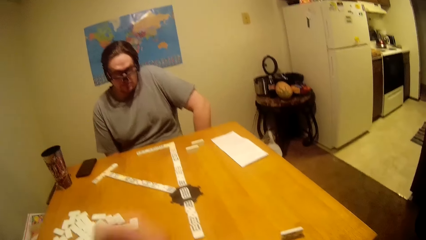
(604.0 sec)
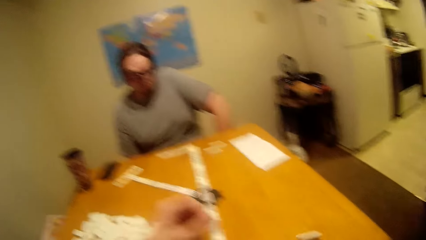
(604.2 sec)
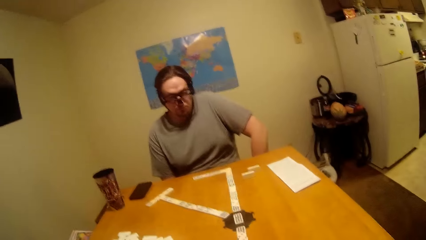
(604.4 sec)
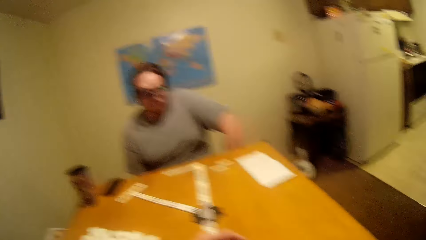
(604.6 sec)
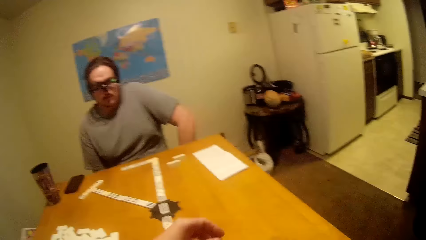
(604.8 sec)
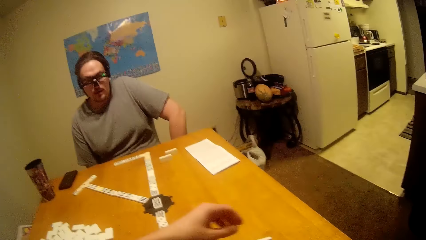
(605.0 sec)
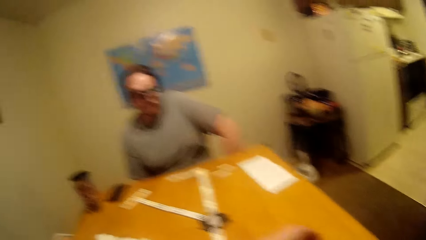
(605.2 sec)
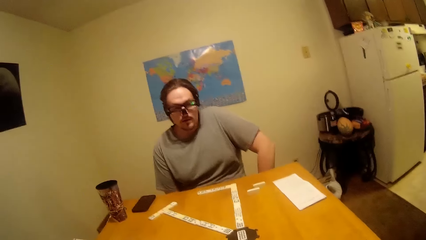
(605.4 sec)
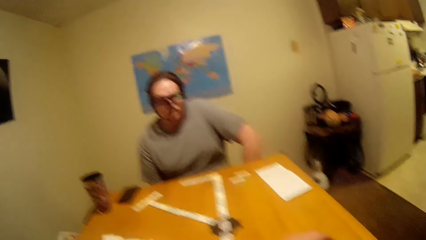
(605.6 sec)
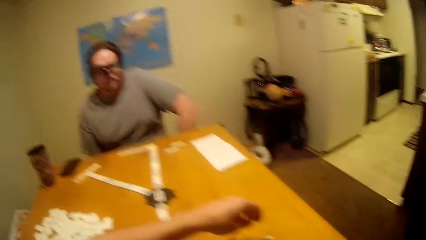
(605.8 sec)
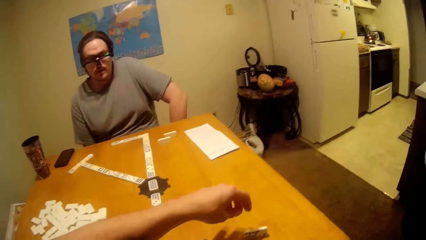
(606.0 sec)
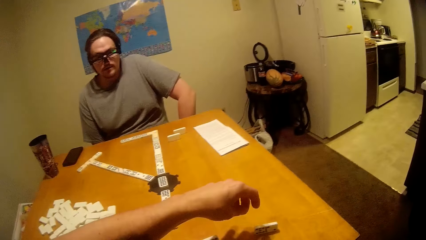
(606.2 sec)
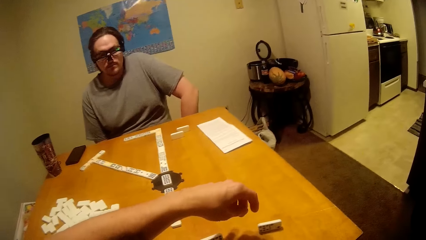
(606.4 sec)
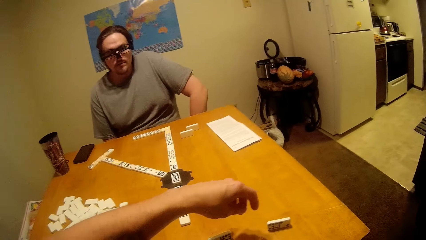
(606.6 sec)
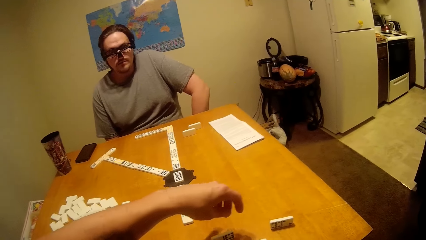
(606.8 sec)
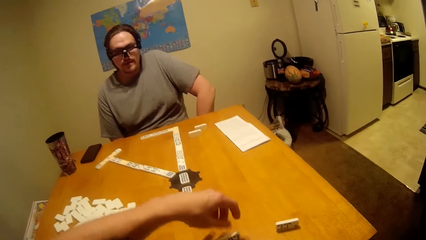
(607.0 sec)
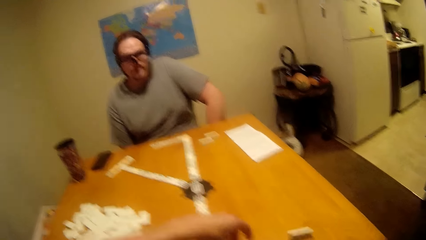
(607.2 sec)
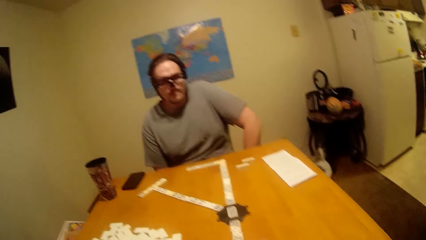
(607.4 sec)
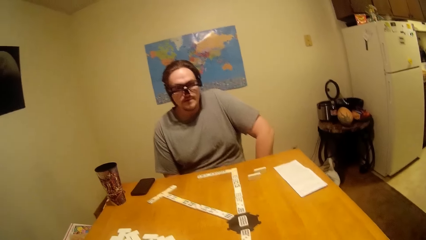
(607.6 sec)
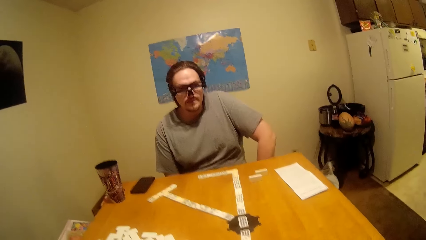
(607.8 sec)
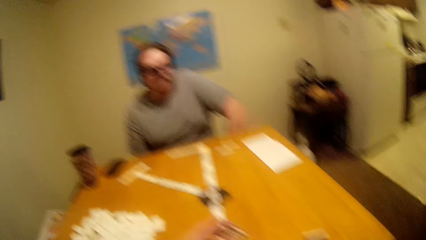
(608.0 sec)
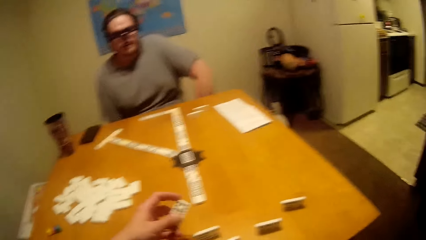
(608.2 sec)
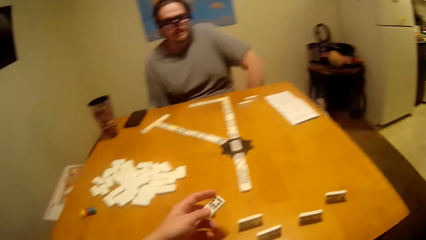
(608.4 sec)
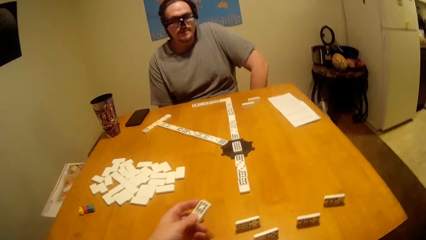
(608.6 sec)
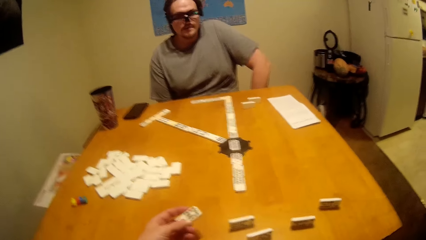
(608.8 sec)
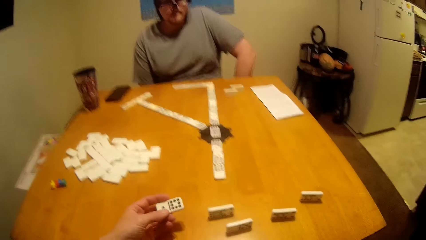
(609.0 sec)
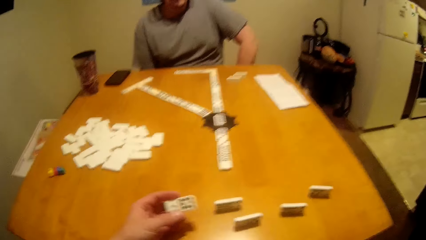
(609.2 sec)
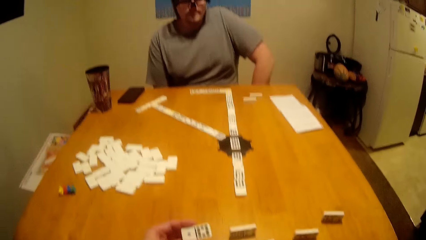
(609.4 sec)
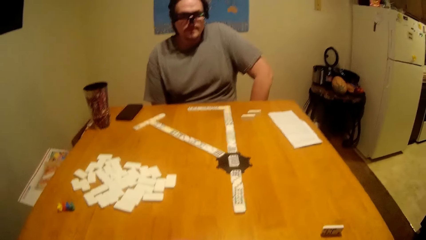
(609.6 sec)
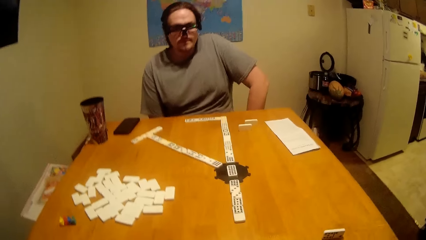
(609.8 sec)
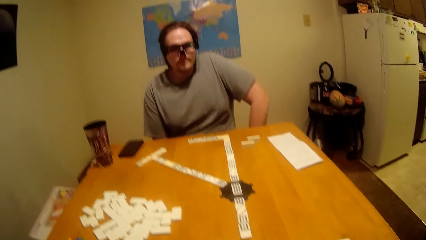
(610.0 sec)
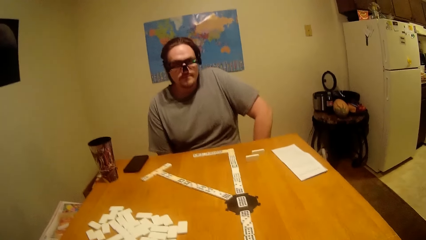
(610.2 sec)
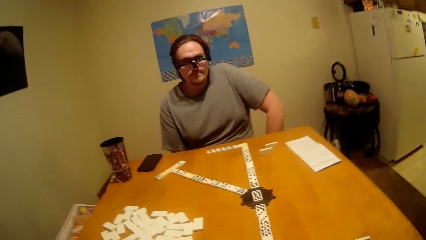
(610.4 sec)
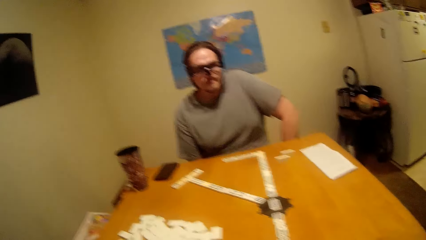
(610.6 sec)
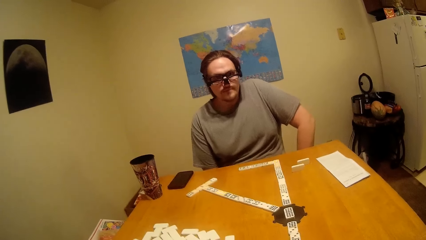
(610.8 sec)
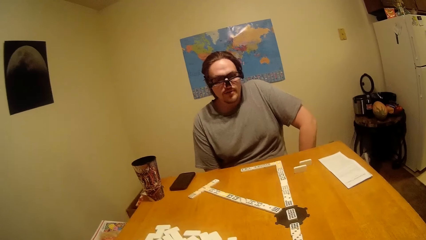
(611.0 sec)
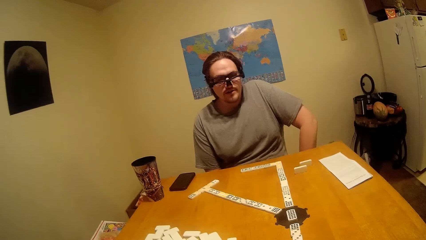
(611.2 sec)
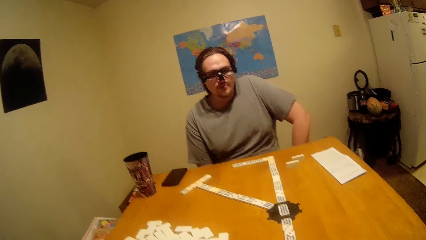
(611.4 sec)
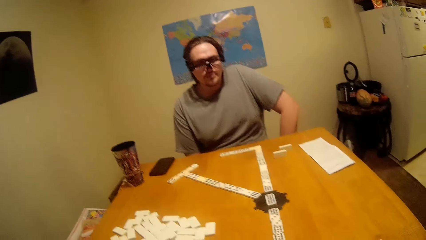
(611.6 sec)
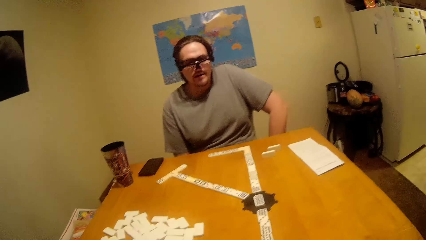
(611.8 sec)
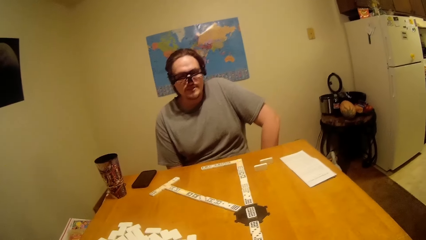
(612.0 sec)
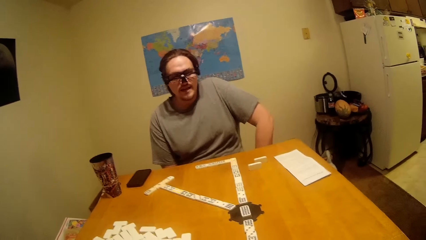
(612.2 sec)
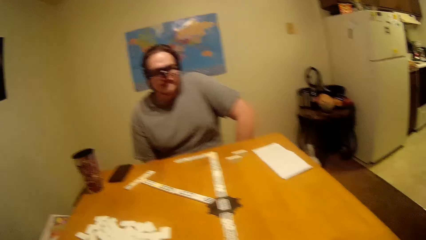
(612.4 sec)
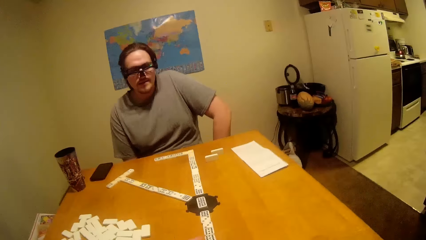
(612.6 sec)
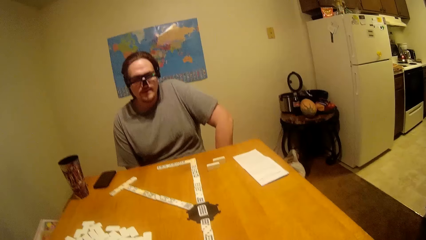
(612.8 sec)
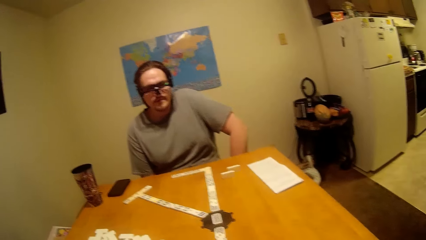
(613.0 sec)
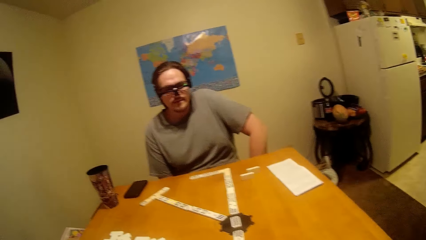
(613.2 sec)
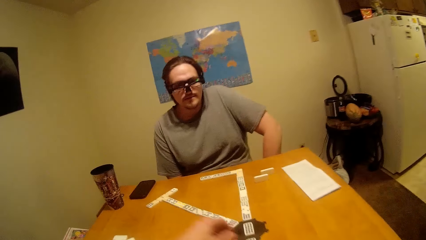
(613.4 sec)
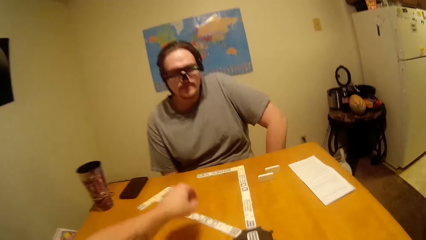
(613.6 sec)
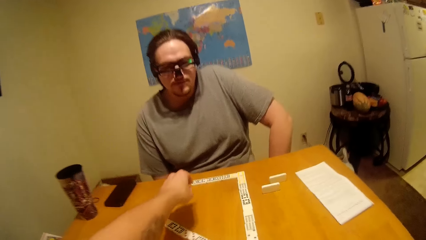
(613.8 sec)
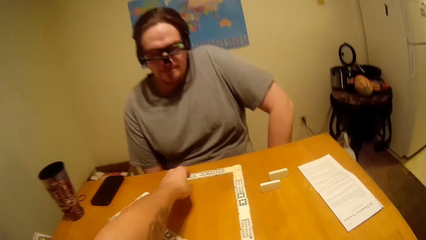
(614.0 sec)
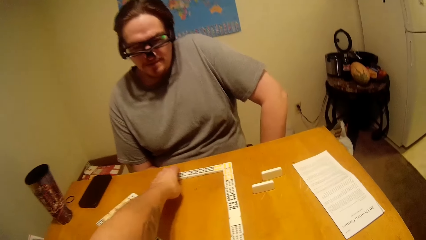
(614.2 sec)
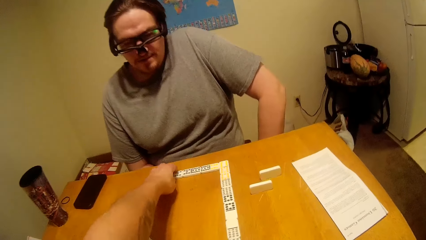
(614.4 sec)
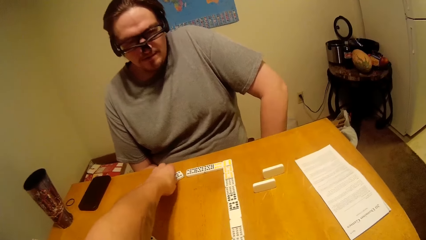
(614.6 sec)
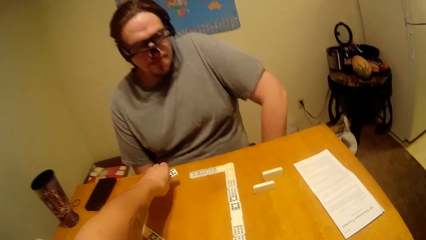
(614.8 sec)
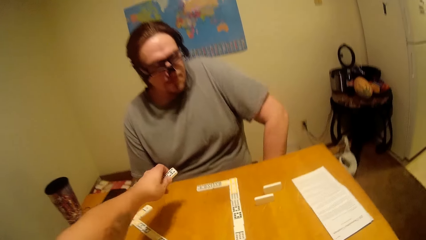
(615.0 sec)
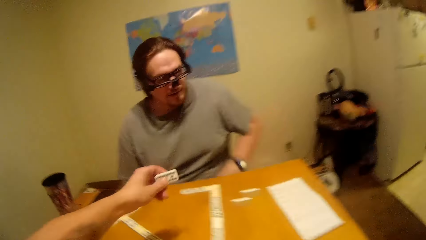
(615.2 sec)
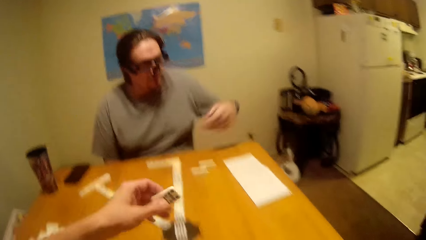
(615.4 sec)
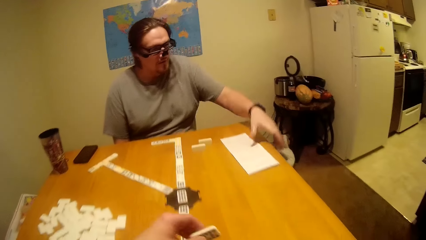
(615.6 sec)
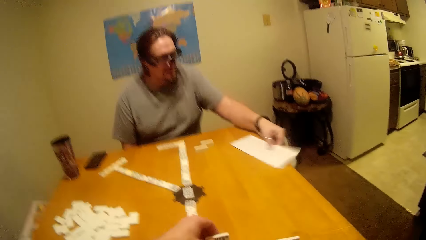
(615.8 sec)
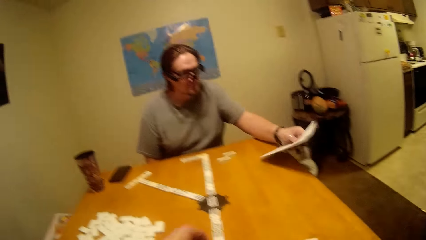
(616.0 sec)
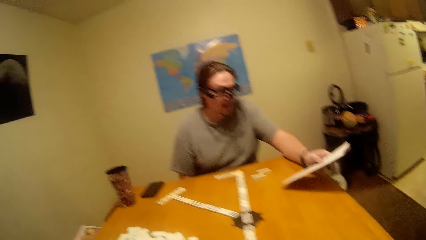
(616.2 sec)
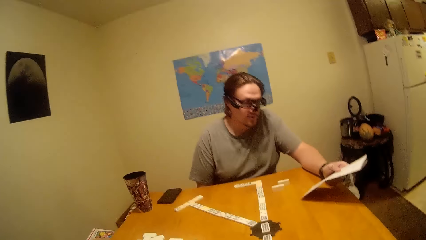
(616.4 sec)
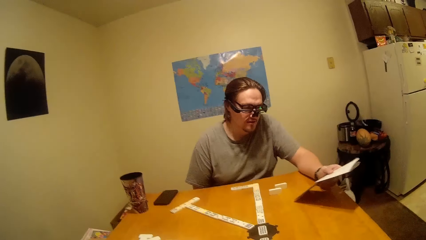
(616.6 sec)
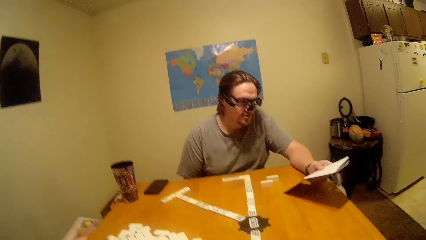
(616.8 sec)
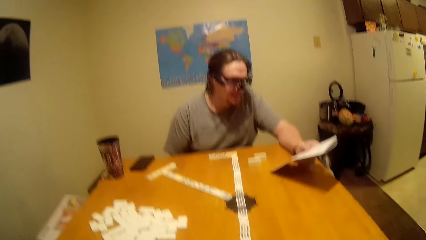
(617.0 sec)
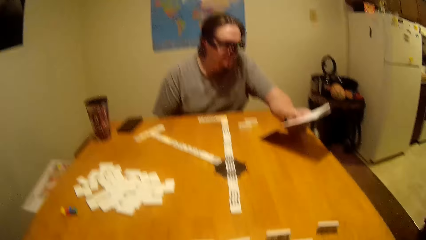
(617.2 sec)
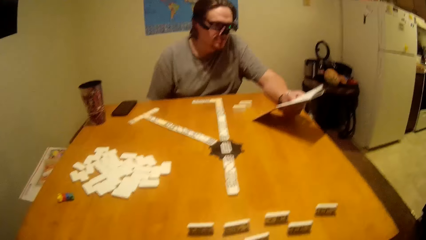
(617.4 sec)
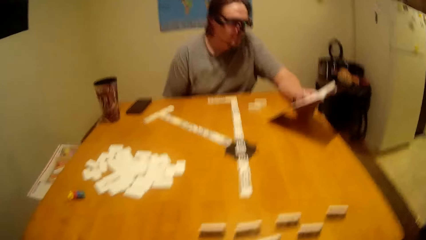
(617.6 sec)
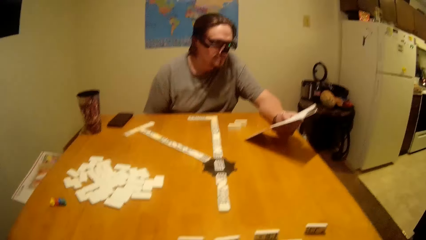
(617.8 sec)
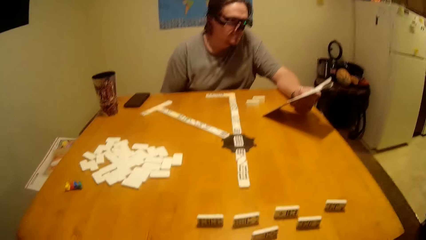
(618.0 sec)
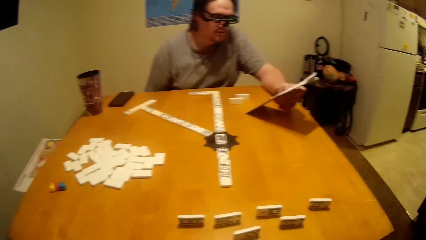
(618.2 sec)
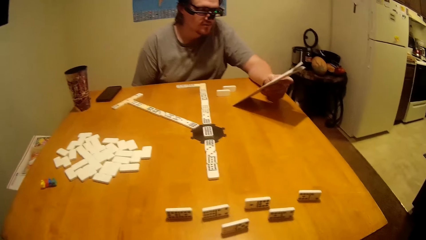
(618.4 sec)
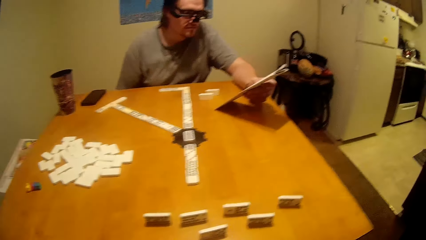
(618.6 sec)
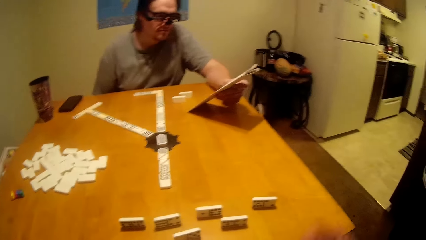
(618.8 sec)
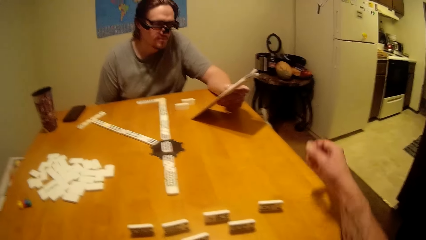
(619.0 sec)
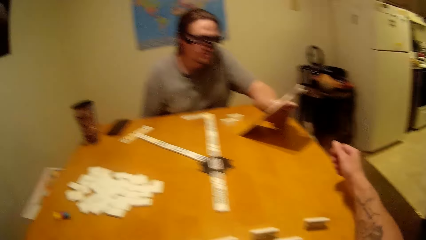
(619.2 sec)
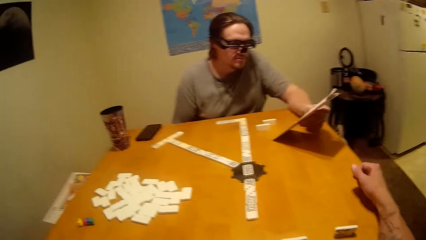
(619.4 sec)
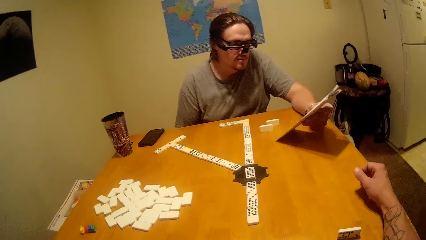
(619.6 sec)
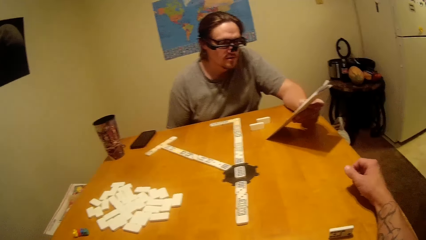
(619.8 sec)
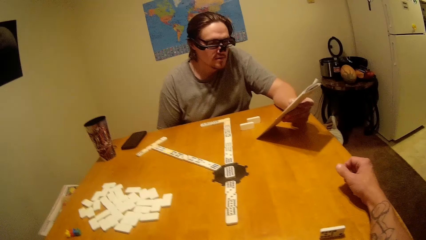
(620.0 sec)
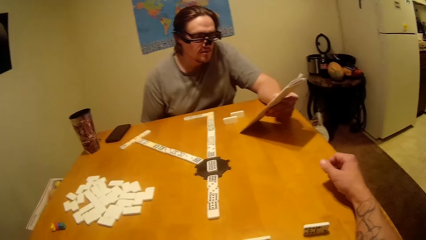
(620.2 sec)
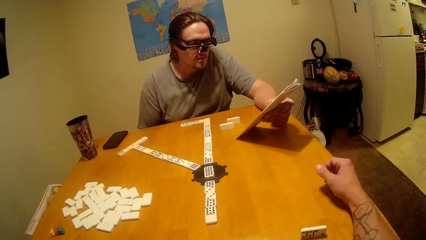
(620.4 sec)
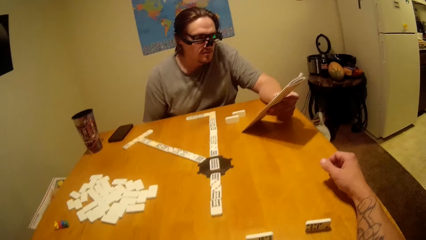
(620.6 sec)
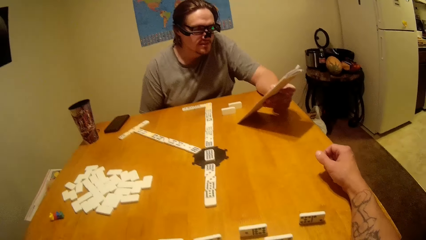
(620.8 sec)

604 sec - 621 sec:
The camera wearer picks up a dice. They talk to a person. They play the dominoes. They pick up the dice from the line. The person picks up the manual and reads through the manual.
